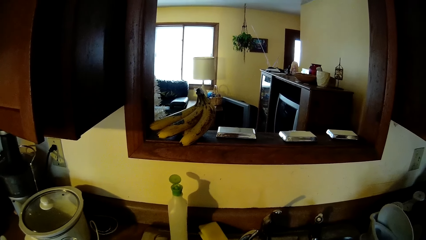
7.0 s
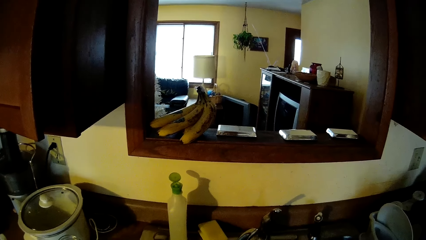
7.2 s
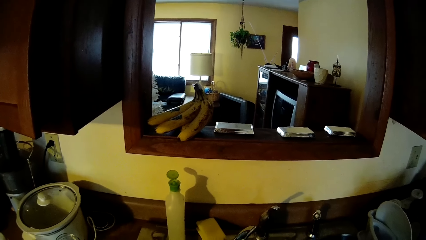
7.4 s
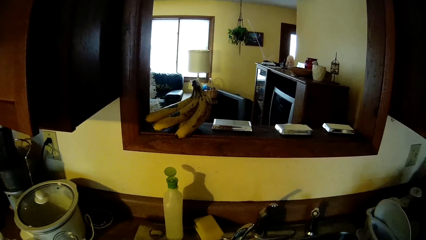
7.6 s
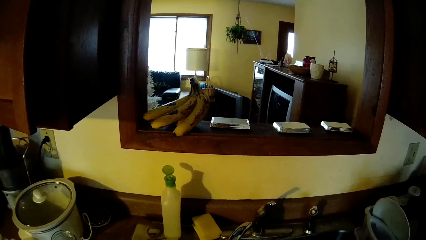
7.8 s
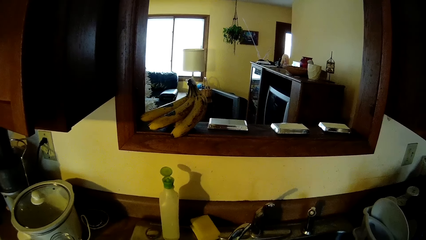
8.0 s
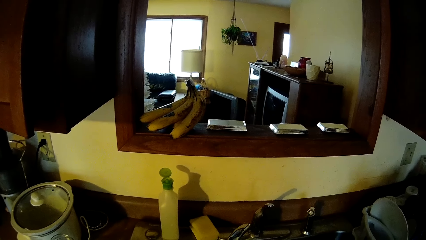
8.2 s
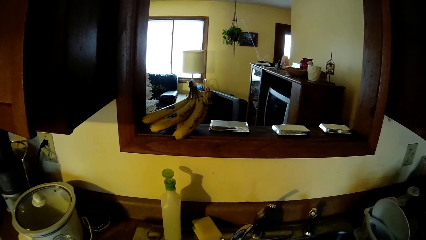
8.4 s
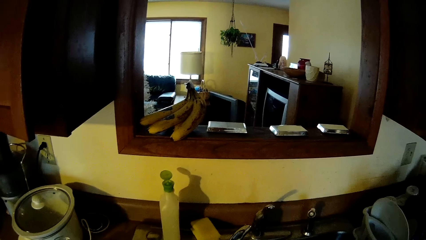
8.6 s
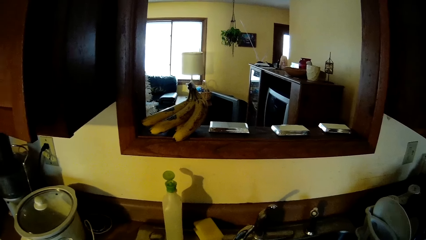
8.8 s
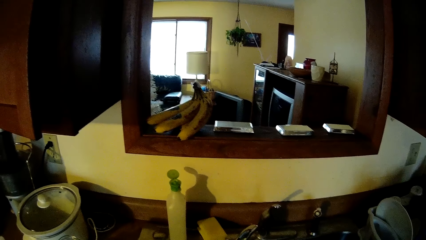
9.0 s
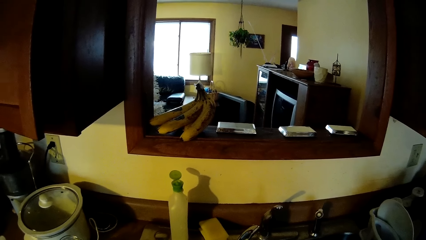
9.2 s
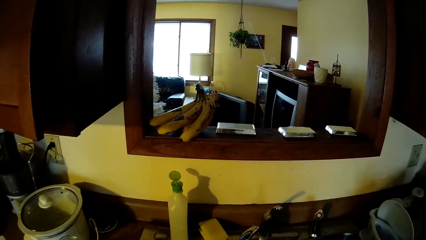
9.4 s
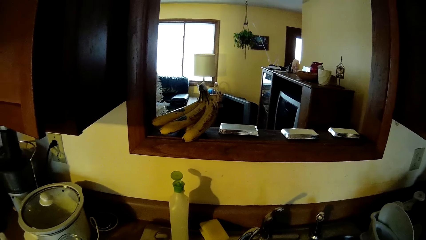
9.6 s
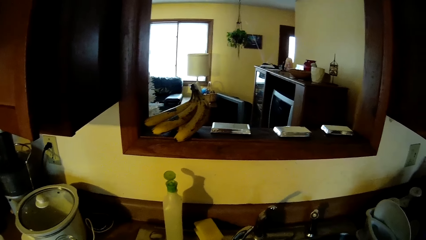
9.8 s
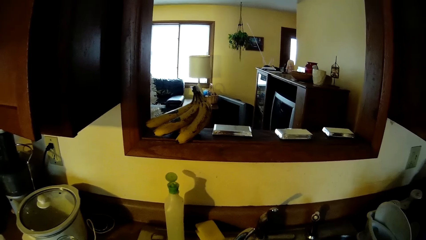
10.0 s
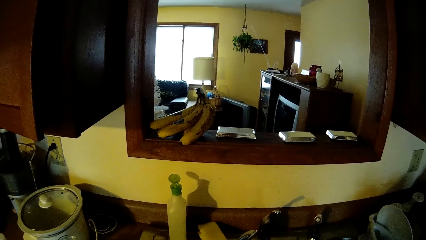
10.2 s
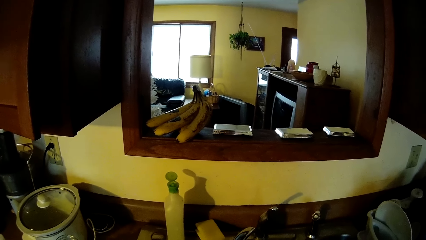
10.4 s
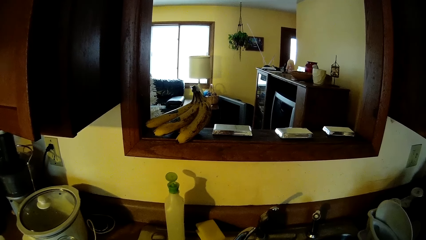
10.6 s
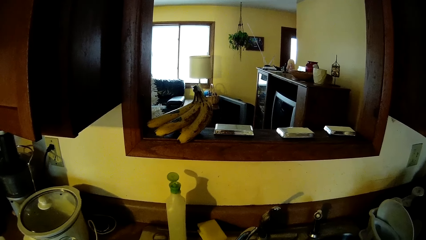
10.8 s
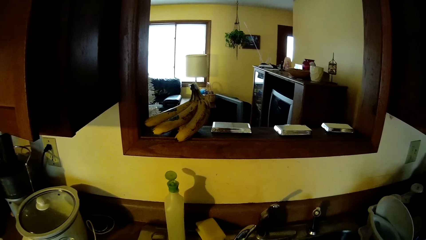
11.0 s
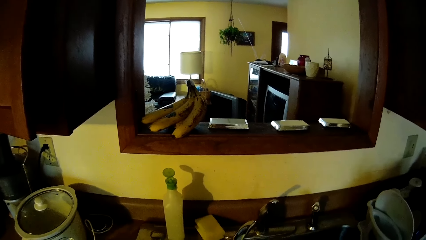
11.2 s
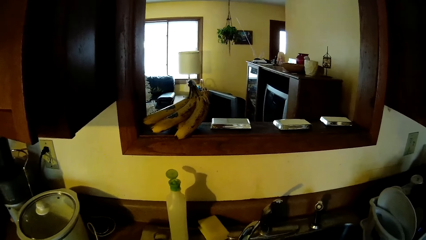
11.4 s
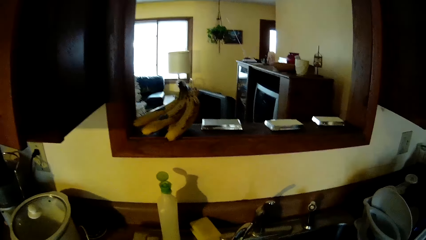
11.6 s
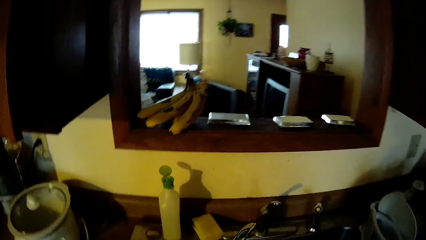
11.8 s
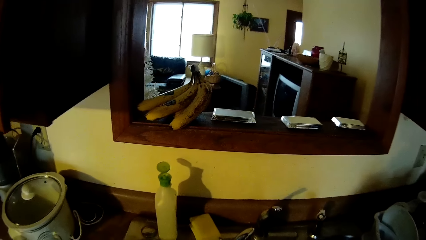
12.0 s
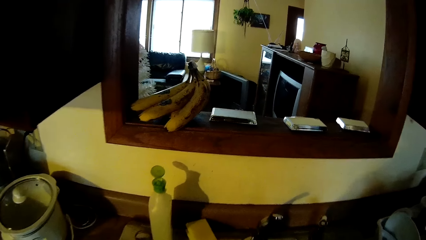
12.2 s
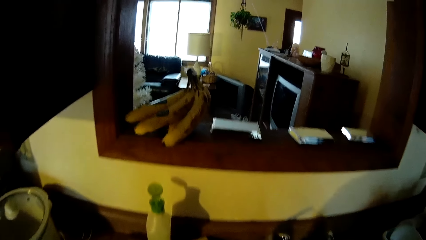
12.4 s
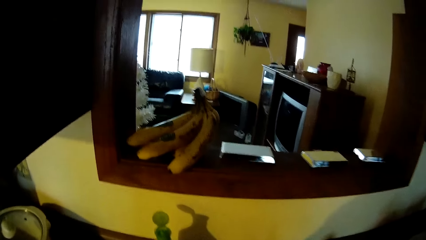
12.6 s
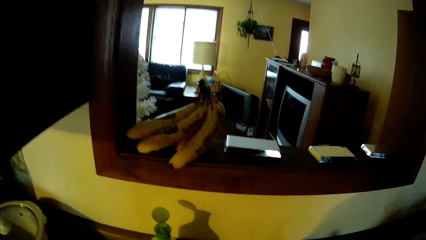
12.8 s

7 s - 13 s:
The camera wearer stands near a sink.

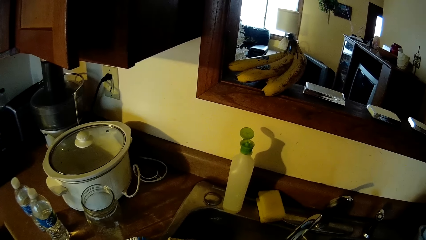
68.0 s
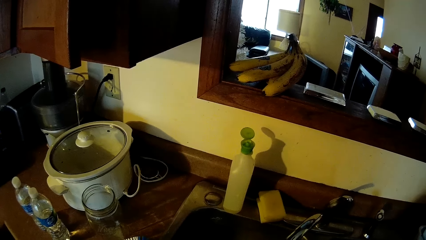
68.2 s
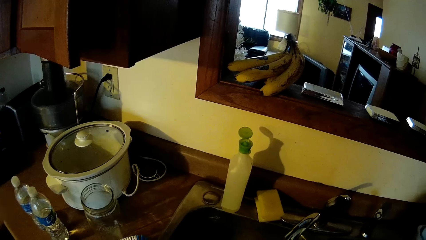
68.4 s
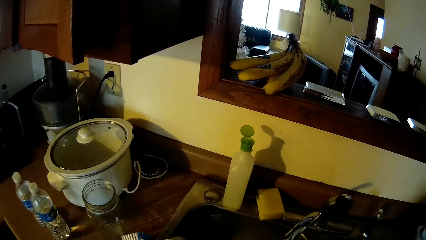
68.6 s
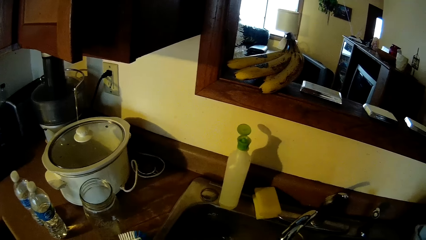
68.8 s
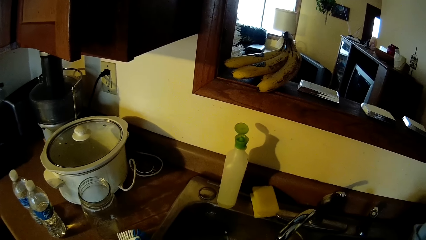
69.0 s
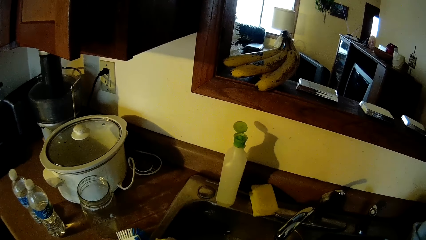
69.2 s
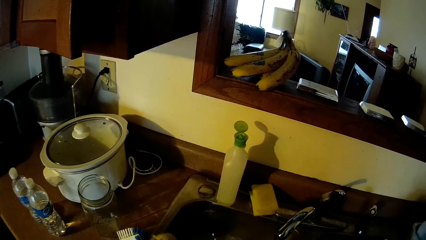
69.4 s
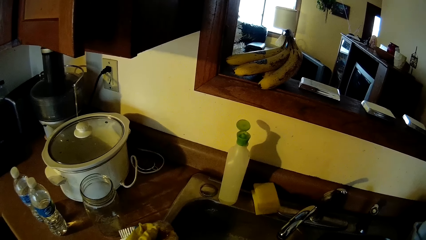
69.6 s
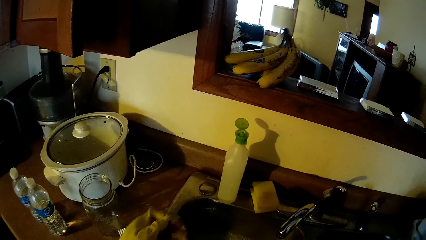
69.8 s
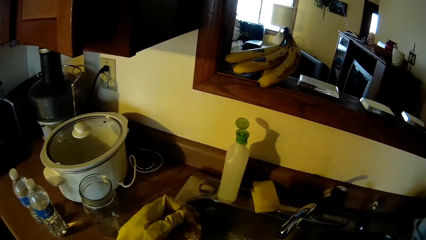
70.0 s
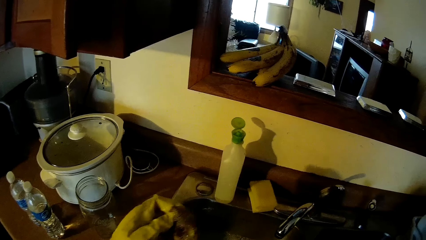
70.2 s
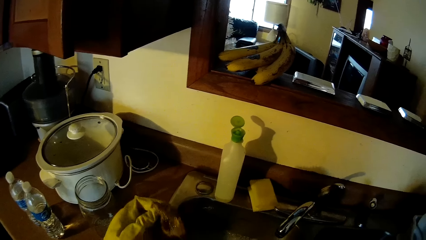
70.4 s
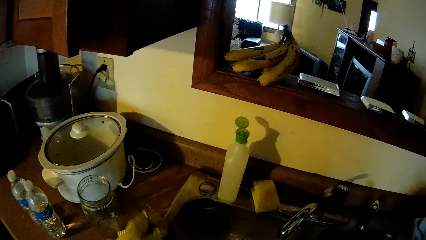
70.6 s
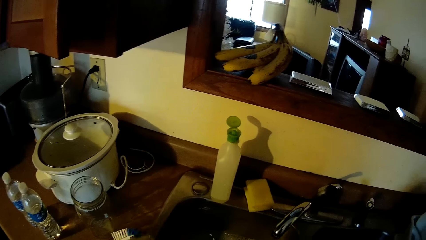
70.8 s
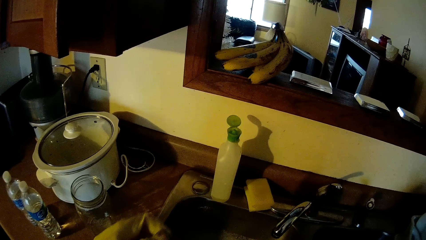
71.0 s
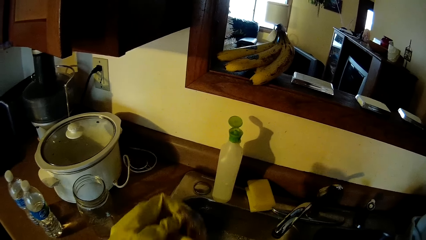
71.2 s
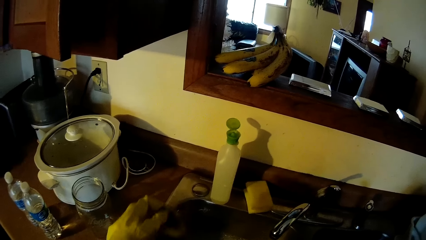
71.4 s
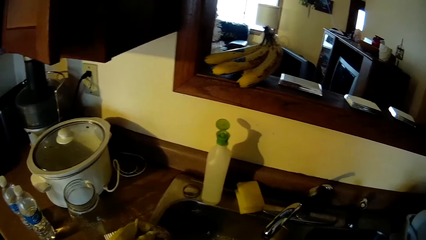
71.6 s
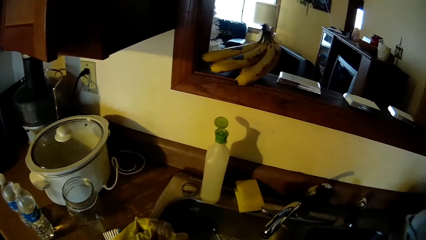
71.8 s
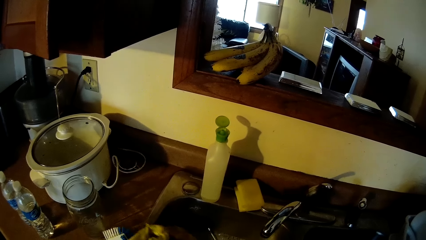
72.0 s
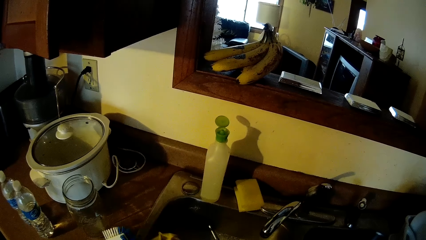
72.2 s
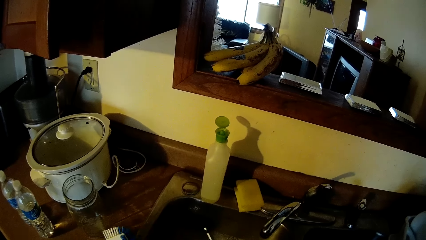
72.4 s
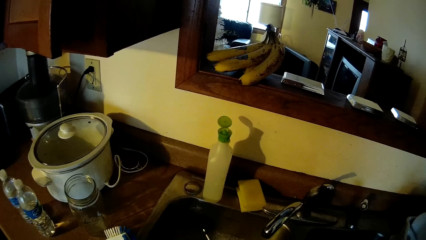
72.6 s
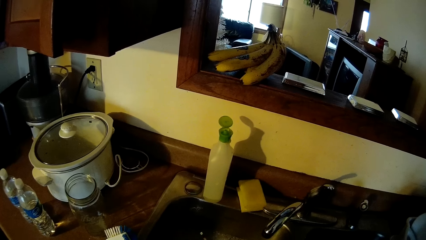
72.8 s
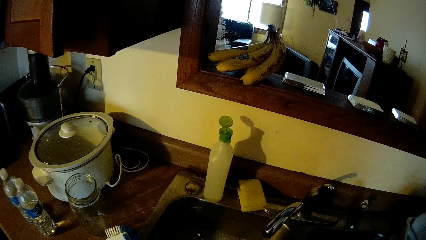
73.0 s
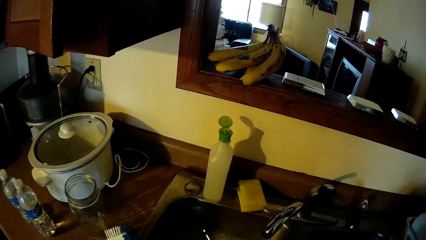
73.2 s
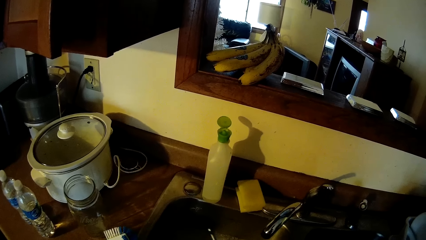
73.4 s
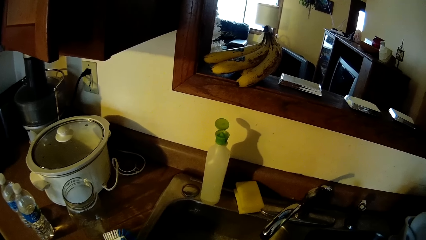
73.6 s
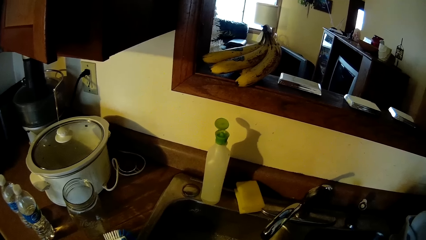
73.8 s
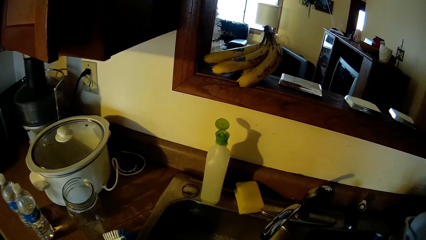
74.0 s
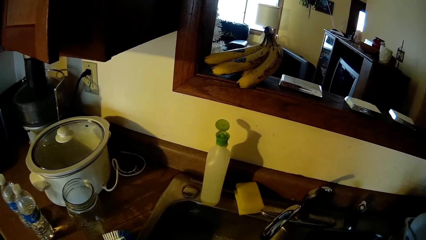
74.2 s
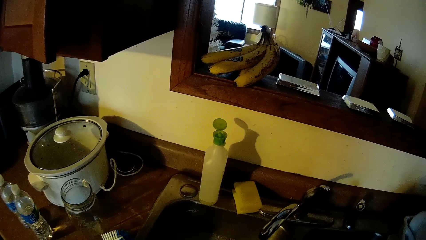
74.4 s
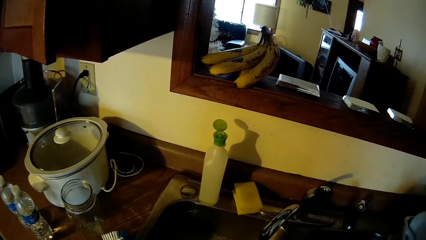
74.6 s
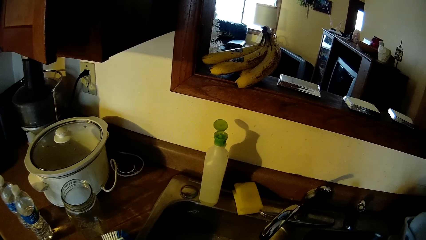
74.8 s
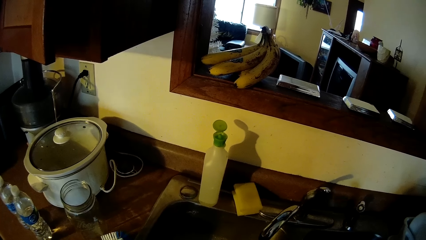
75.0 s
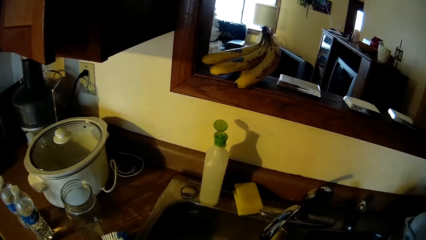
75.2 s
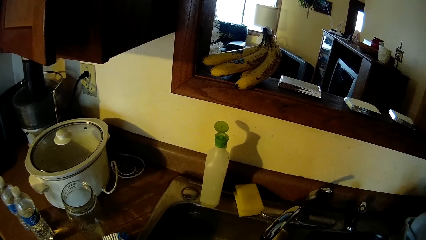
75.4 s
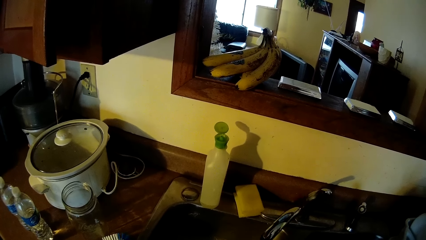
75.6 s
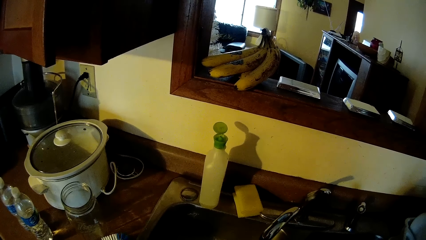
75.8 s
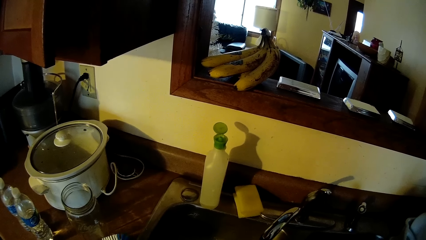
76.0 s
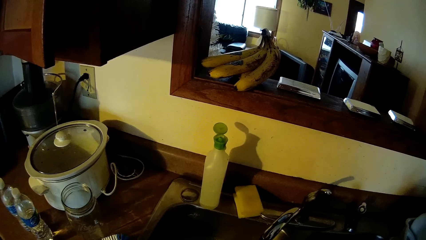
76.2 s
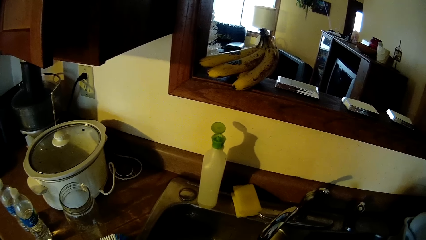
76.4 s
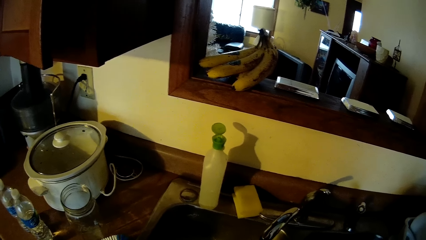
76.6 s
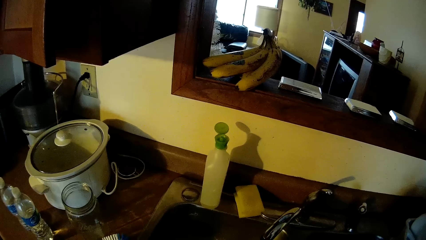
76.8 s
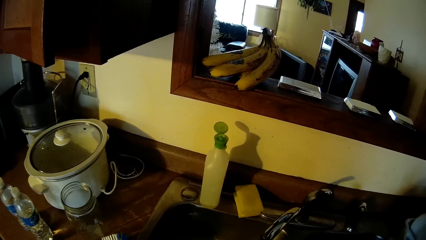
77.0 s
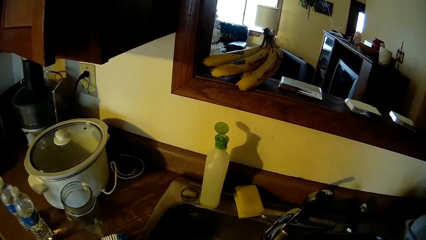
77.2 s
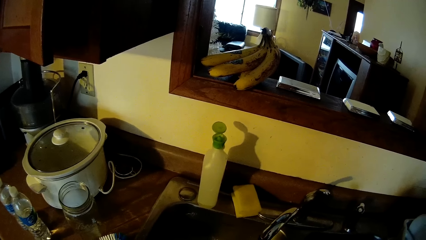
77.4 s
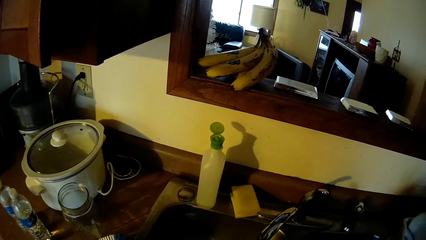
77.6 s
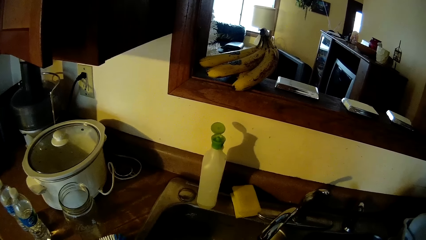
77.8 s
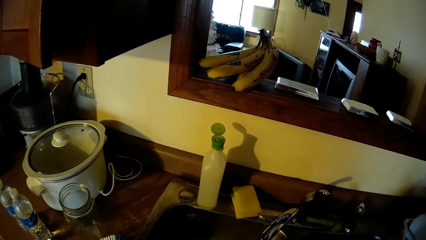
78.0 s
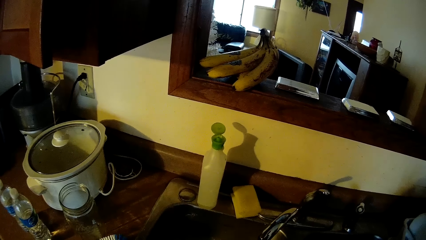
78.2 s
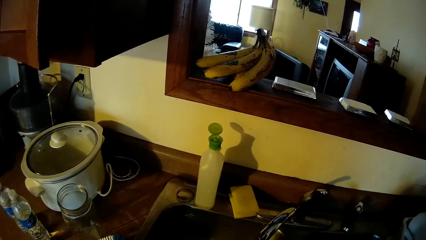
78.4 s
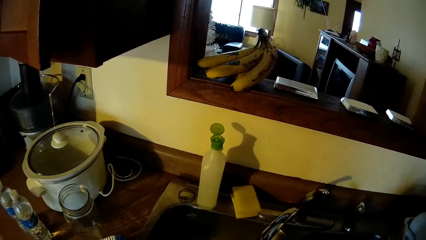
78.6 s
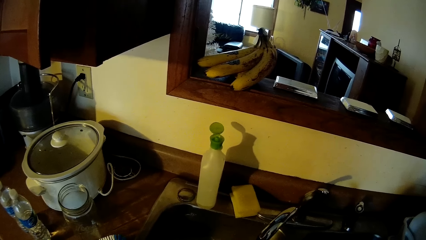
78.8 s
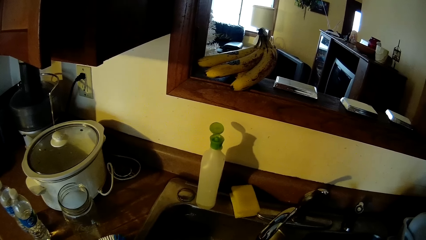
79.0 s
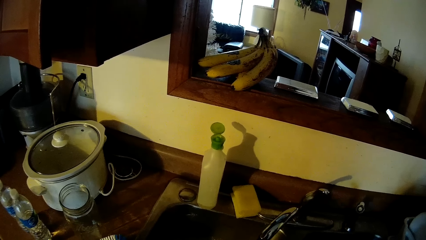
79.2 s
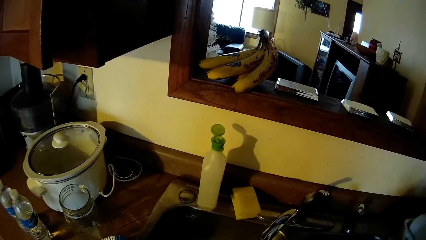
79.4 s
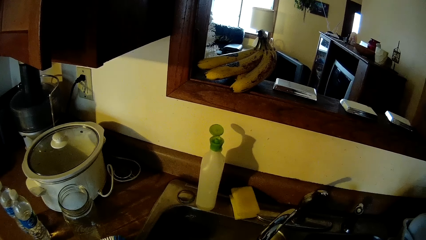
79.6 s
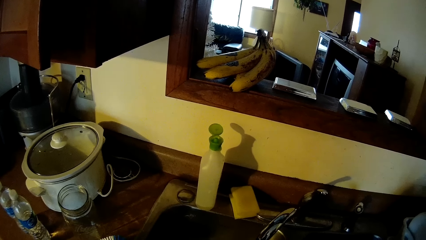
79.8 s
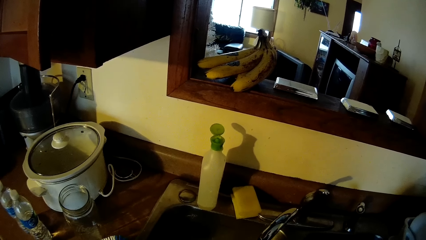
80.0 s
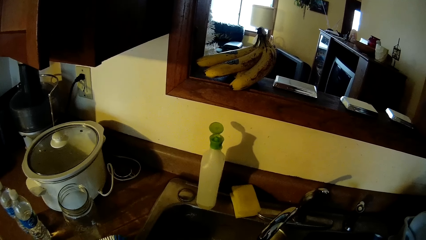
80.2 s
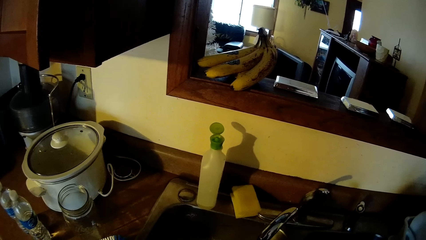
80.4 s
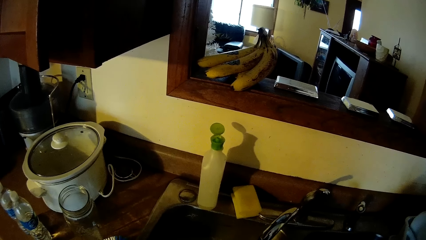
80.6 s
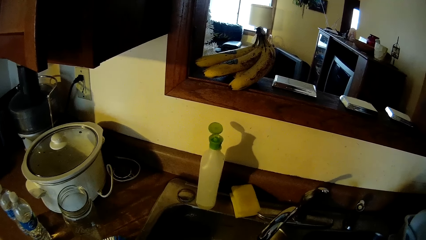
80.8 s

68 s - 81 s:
The camera wearer holds a brown cloth with her left hand.
